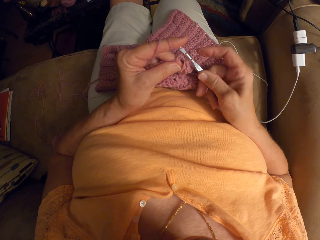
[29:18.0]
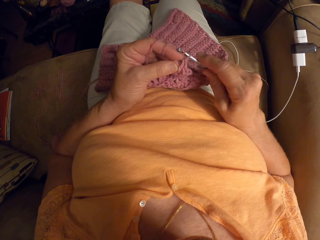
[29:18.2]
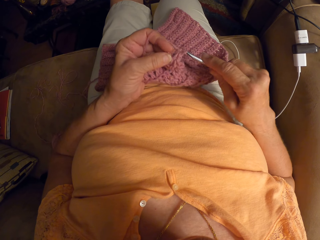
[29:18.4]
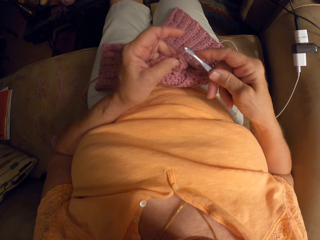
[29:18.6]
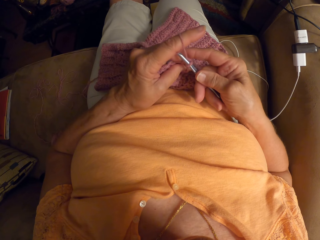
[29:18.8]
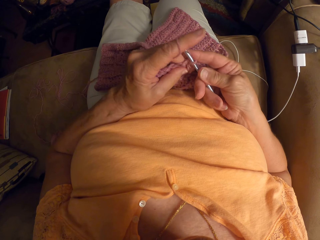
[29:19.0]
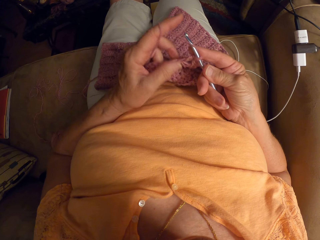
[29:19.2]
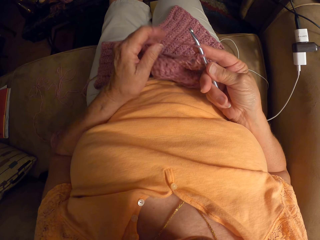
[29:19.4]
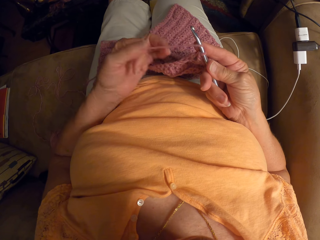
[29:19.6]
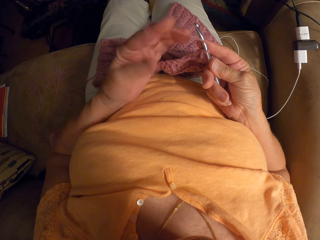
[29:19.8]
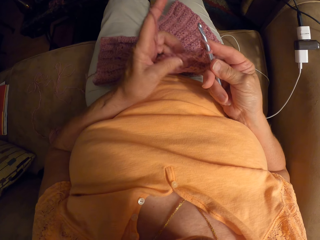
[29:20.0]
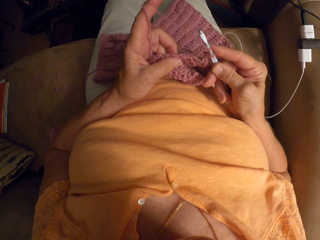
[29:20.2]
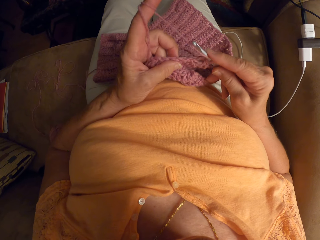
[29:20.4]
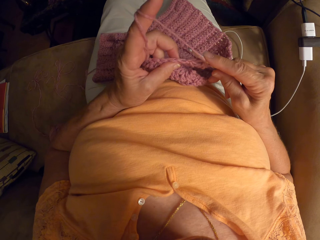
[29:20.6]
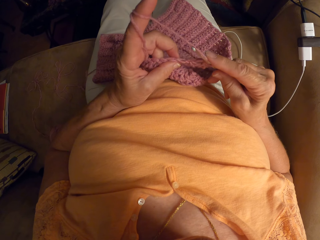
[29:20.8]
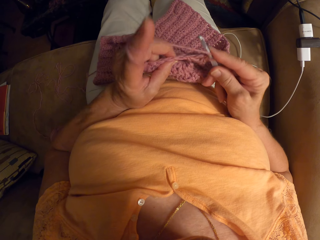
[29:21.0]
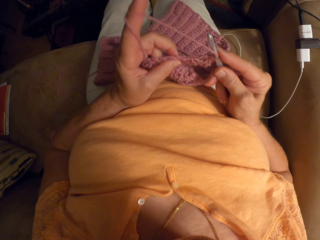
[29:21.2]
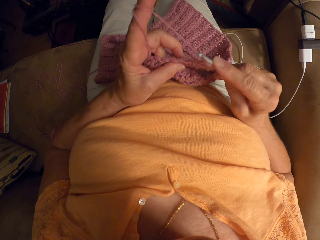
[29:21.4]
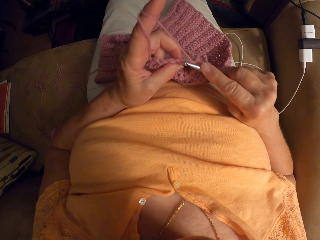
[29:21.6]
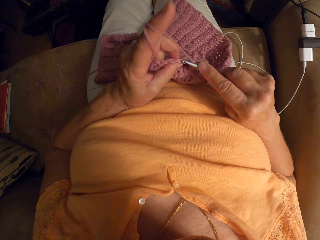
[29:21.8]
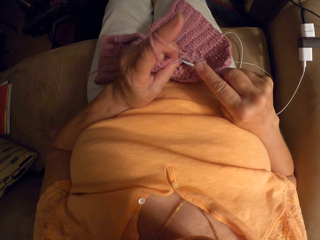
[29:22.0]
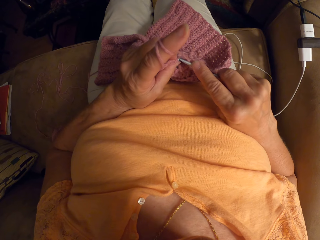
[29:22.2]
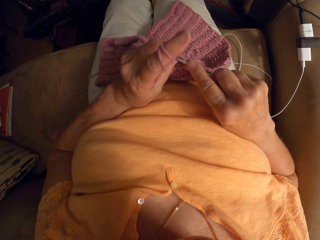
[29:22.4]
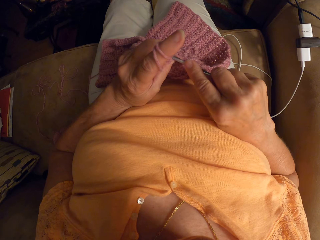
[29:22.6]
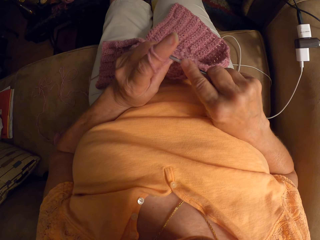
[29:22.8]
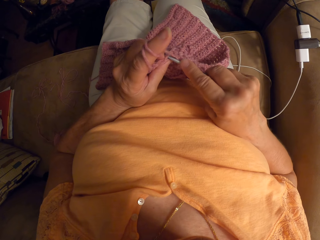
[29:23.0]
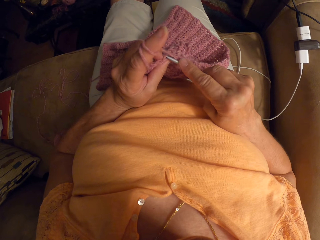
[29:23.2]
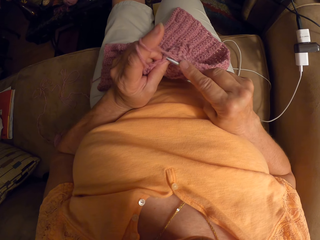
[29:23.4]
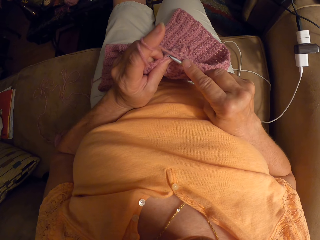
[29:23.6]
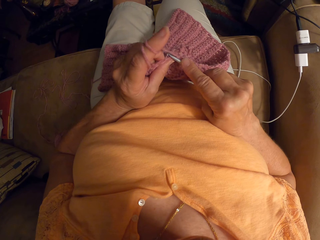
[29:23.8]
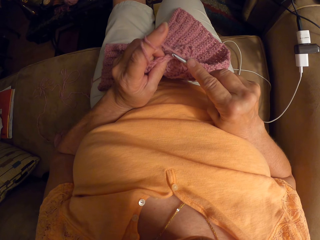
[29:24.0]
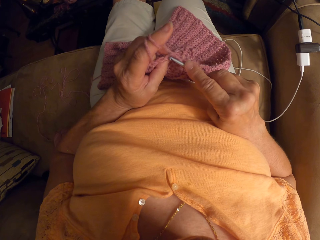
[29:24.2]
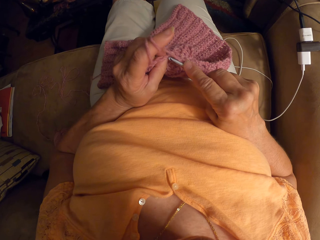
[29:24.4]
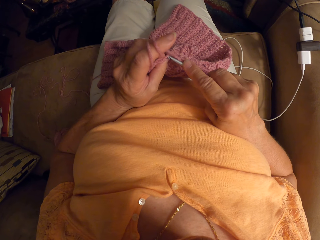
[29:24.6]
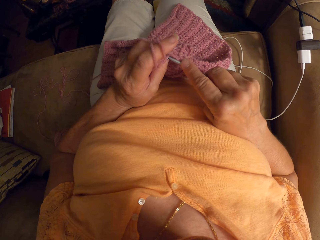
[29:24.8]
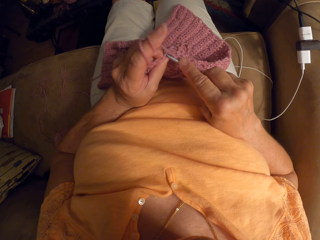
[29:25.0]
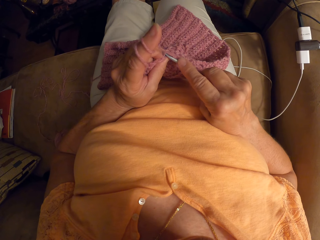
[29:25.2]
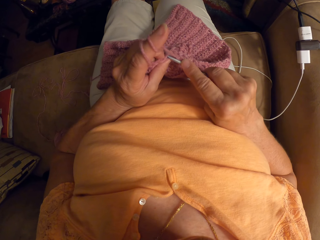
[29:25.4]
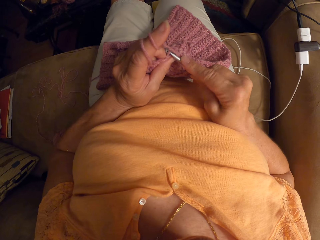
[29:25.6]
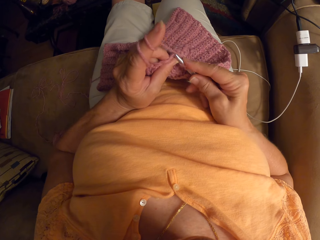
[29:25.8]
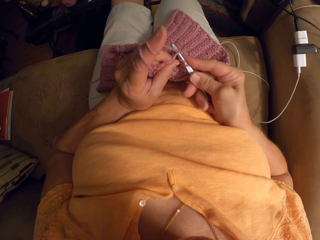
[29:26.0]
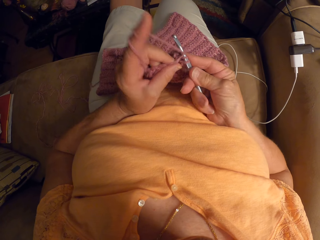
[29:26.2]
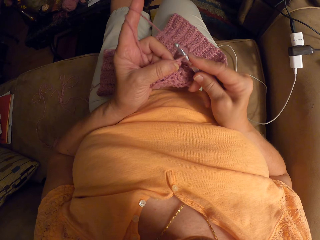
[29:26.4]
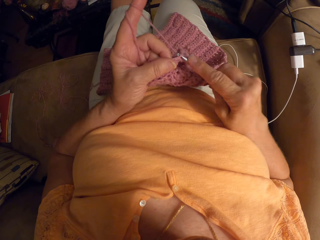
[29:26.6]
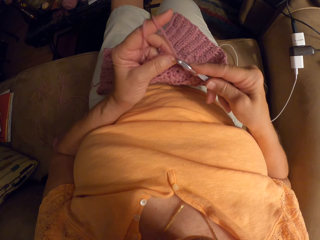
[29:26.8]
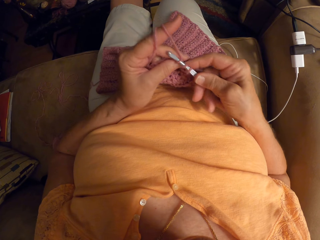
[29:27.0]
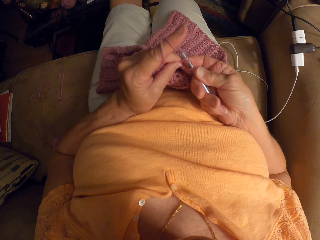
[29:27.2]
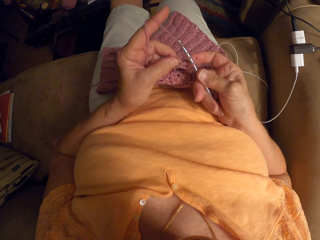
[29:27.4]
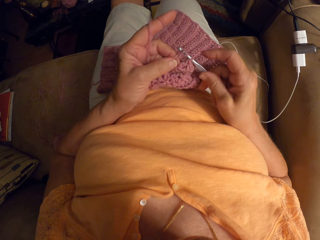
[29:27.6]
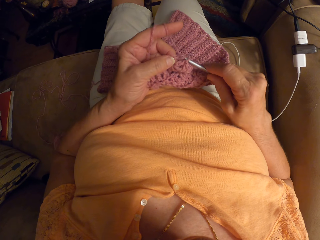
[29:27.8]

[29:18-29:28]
The camera wearer rolls thread on the index finger. They crochet.

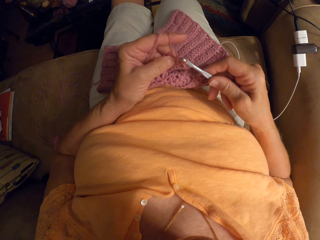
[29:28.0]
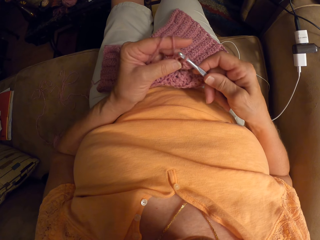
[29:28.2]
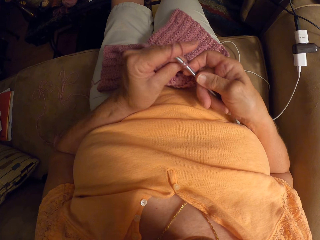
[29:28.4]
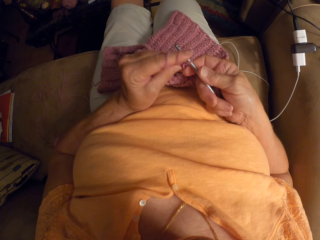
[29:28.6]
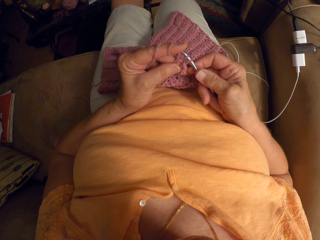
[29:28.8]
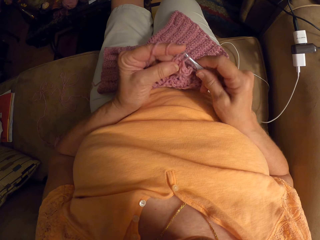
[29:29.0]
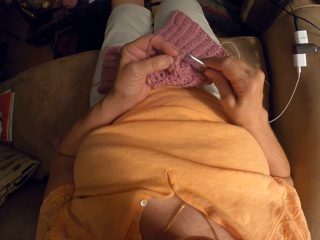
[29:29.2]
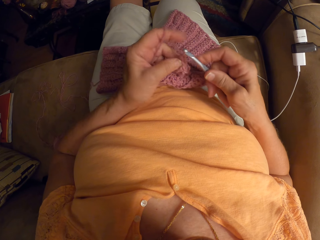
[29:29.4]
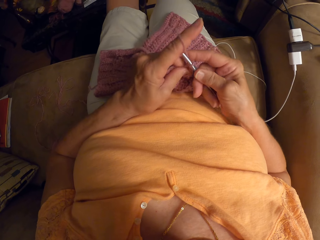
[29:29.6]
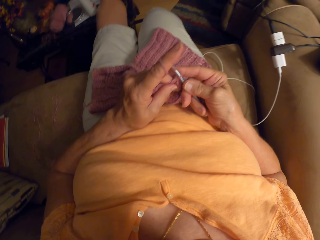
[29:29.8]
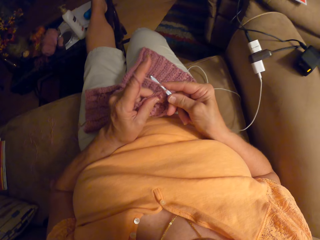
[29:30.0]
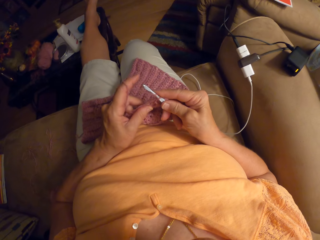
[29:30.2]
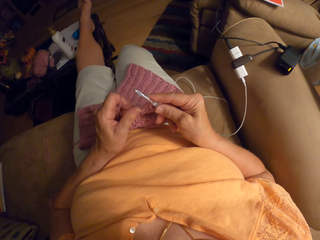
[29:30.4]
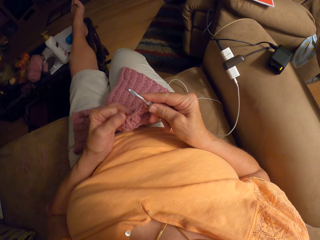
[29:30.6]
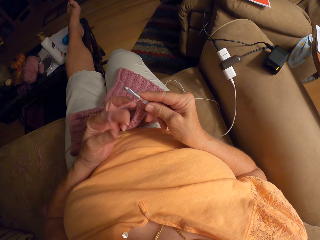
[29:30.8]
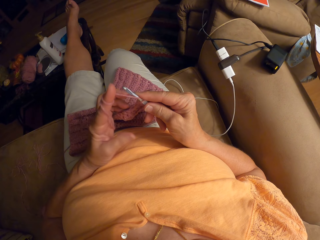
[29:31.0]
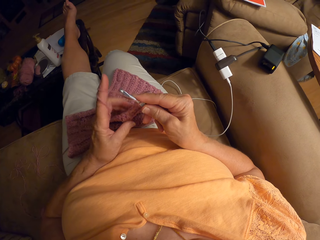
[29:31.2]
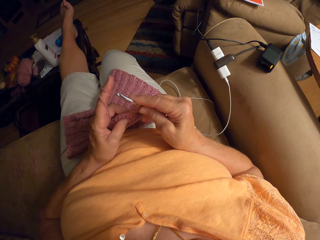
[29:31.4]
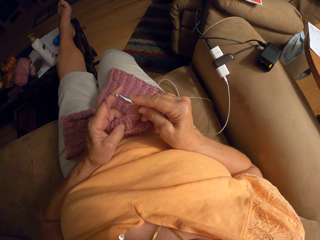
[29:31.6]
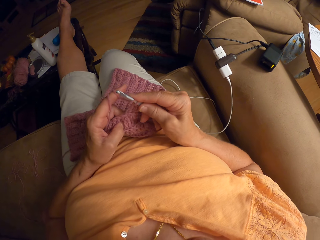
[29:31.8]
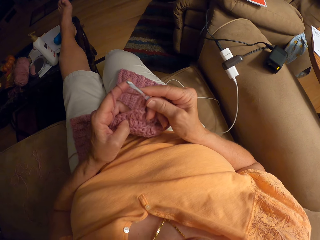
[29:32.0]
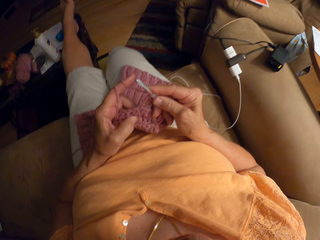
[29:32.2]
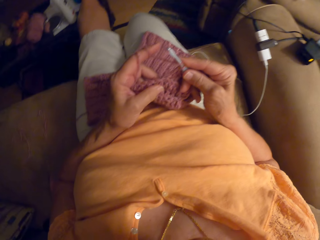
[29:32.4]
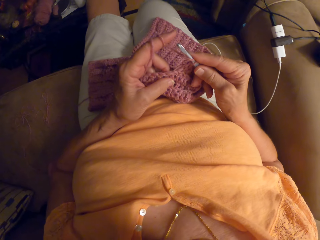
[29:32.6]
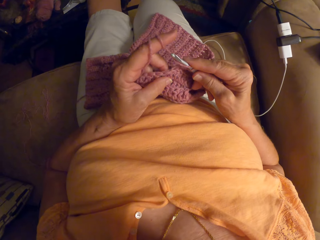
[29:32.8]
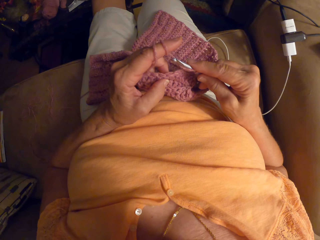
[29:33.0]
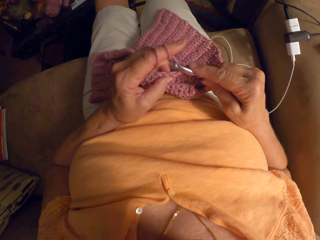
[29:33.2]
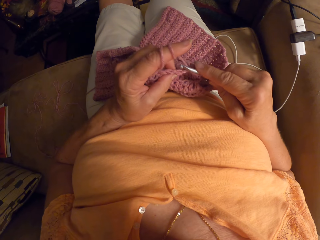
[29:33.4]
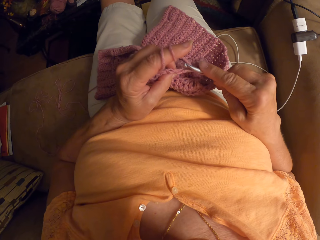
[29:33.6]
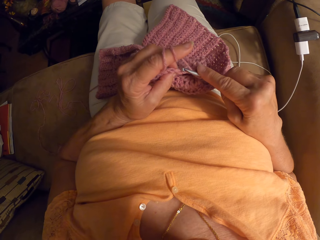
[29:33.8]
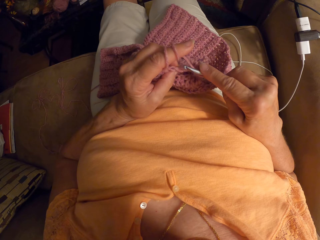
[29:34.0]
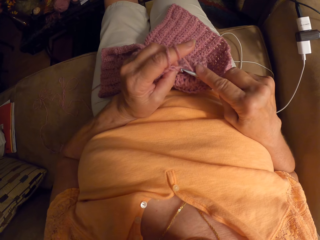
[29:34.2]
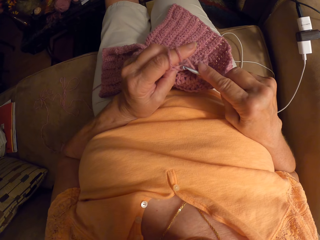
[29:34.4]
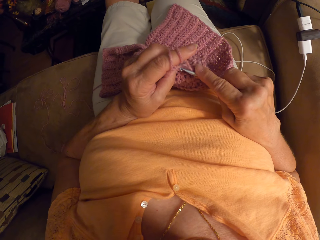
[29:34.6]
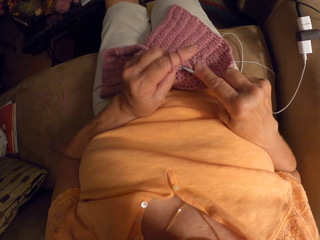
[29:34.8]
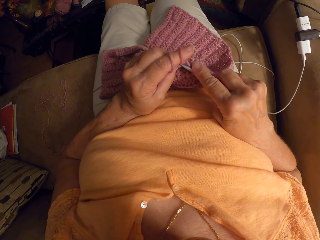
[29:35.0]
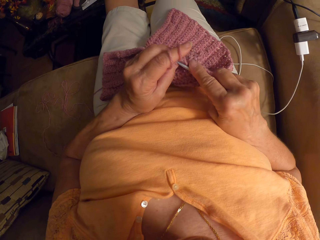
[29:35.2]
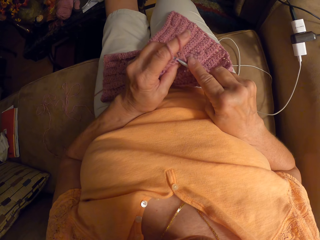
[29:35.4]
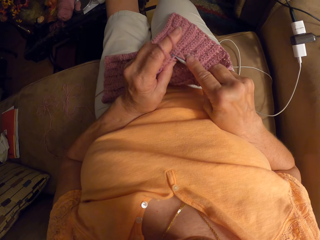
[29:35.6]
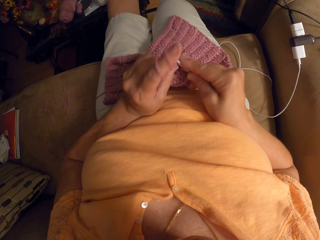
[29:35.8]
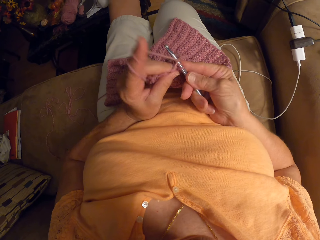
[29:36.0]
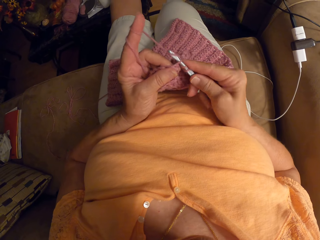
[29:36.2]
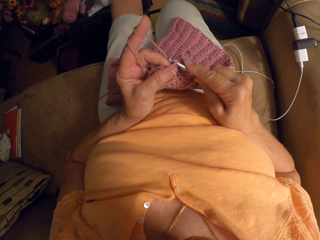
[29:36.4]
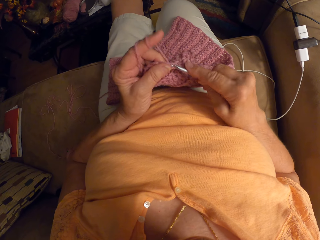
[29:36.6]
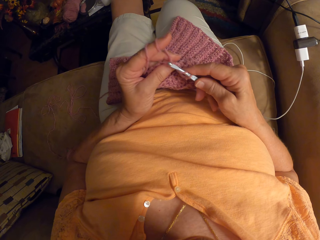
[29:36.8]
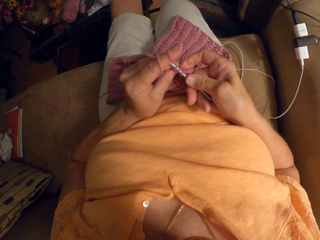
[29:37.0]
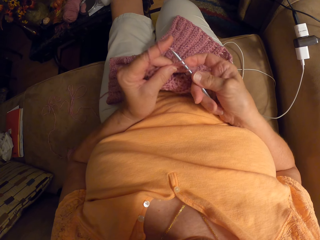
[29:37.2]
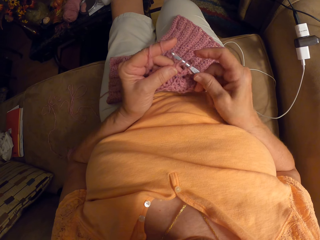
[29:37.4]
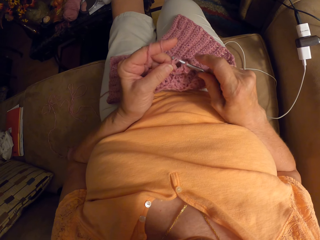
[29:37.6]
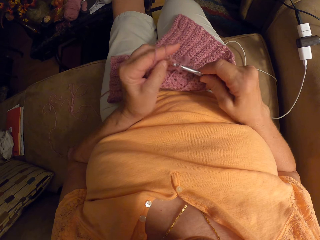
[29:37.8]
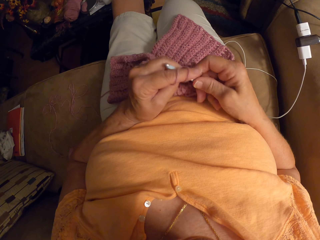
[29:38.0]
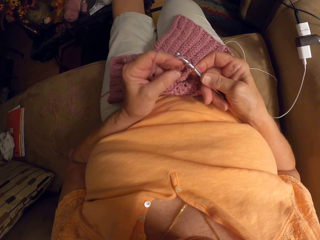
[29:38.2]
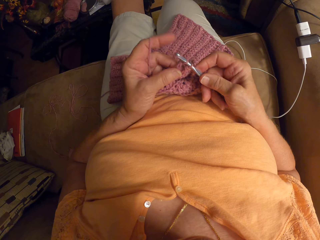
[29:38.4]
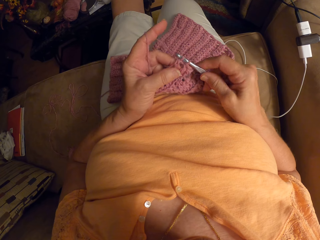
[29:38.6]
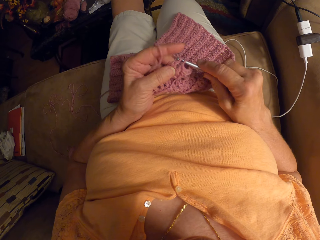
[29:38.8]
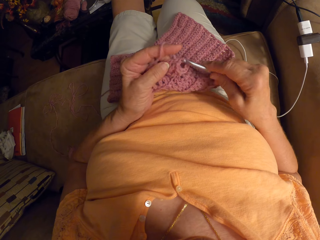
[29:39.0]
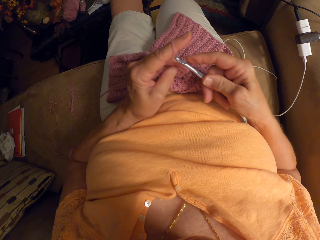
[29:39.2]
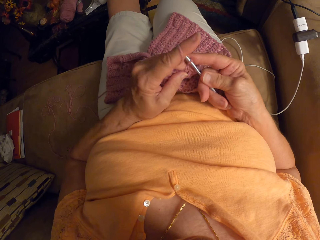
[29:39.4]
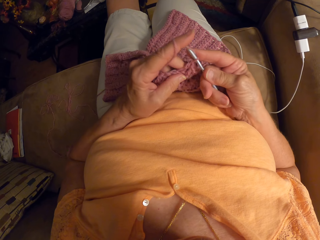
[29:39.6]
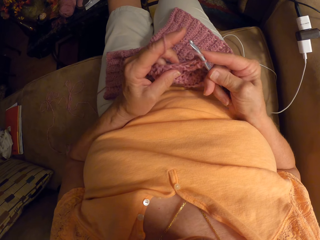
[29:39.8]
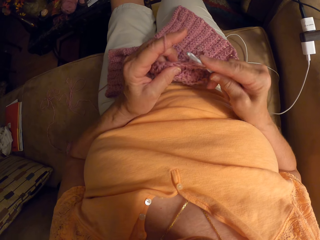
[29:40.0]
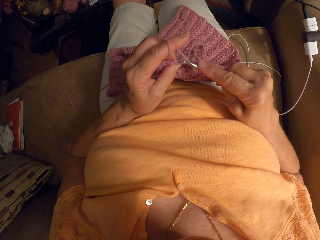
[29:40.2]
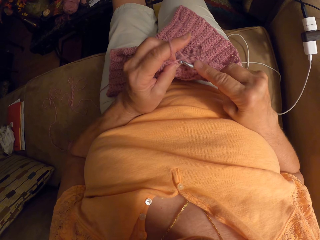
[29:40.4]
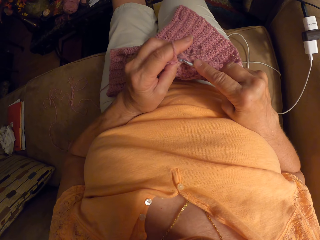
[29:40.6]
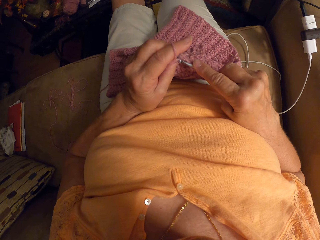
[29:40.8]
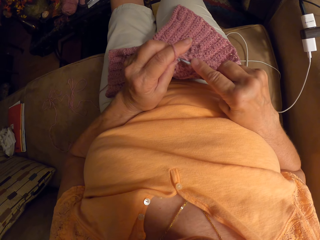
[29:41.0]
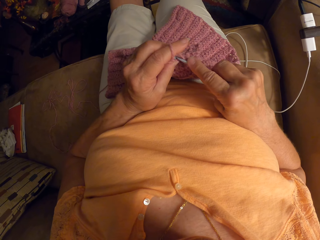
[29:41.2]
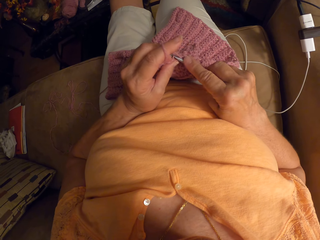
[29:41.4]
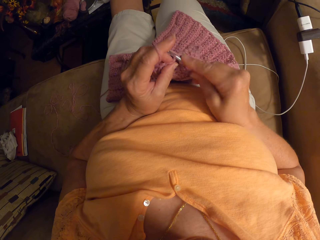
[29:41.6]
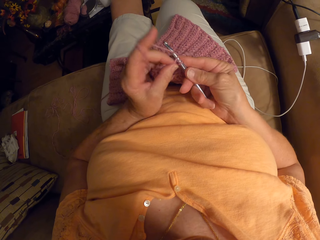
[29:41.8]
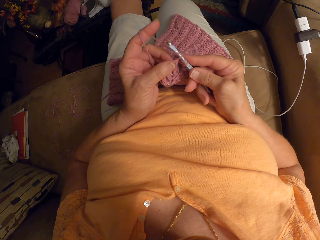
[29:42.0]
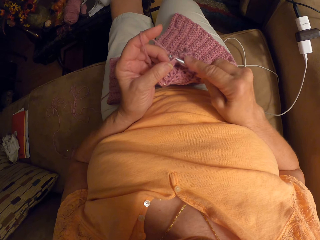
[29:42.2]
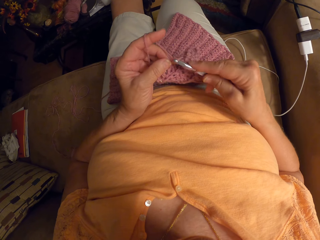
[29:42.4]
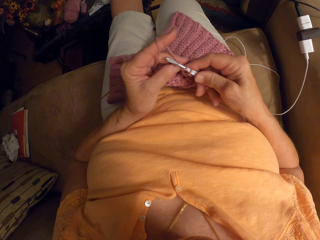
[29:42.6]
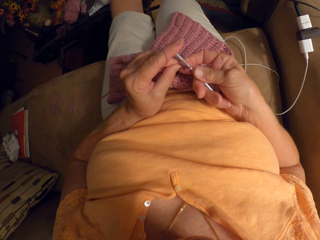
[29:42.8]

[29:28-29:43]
The camera wearer rolls thread on the index finger. They crochet.
